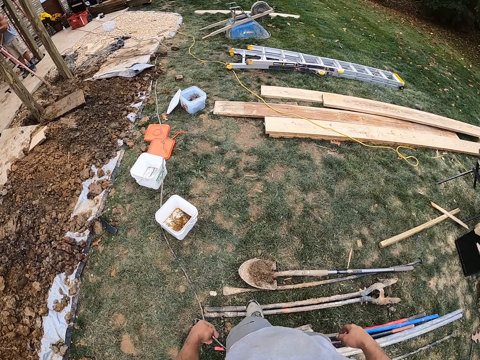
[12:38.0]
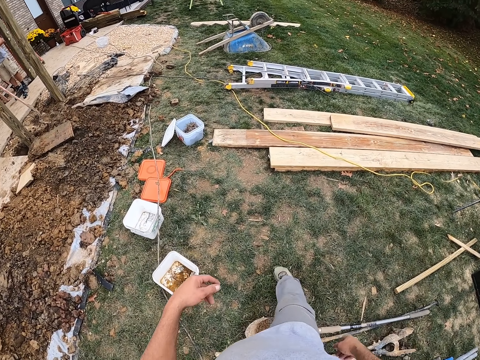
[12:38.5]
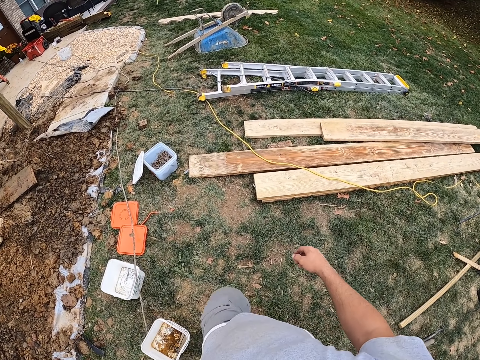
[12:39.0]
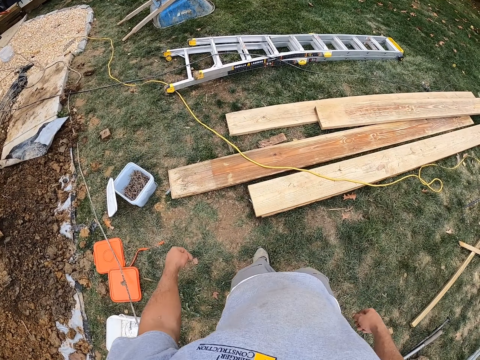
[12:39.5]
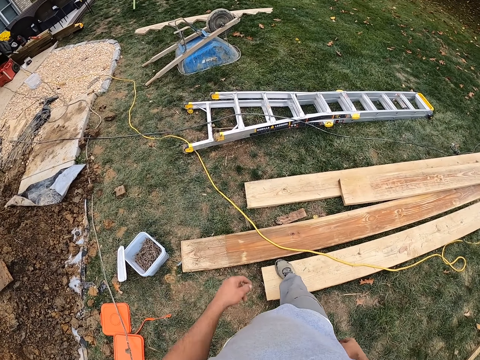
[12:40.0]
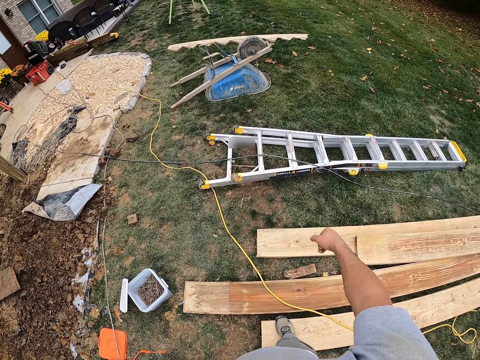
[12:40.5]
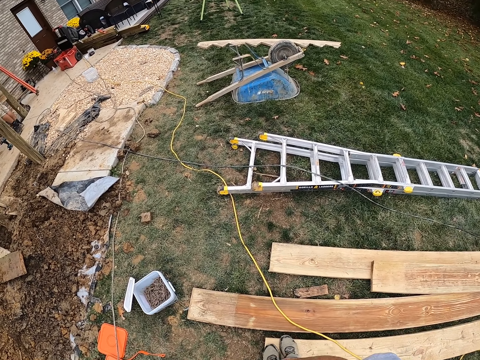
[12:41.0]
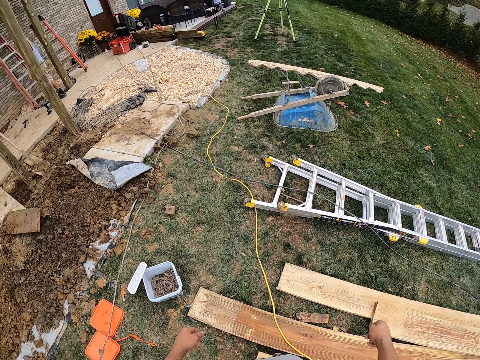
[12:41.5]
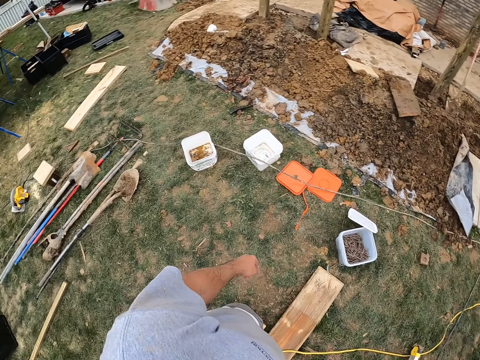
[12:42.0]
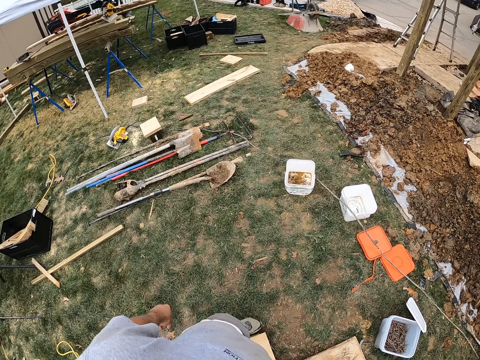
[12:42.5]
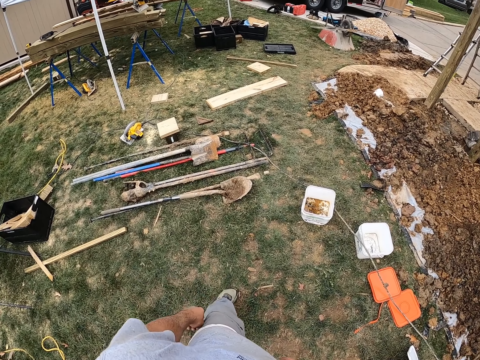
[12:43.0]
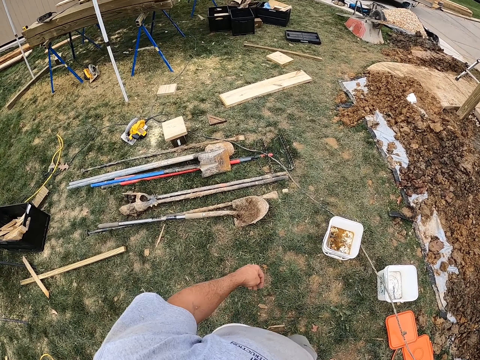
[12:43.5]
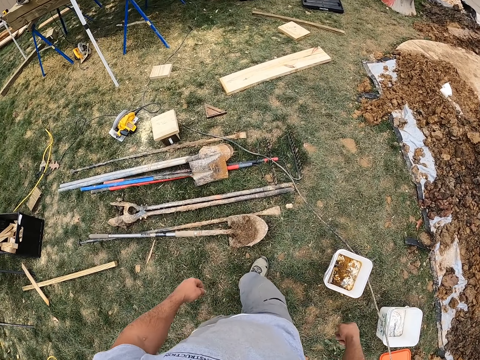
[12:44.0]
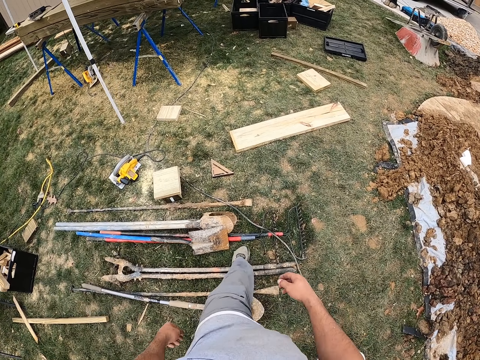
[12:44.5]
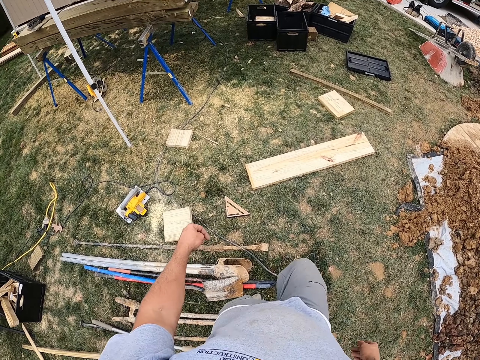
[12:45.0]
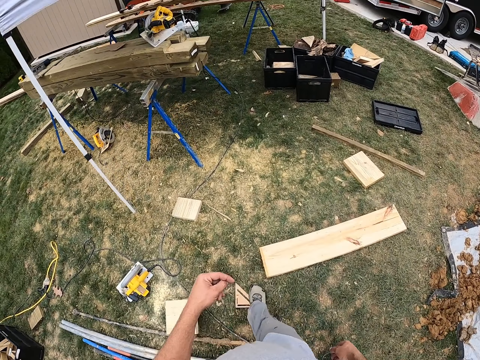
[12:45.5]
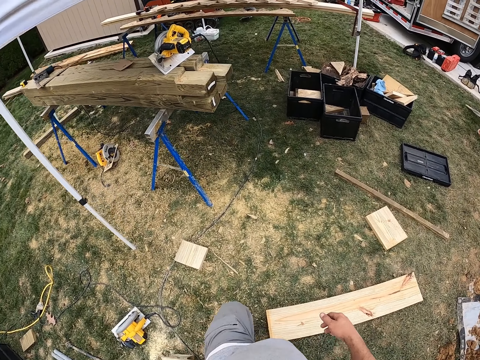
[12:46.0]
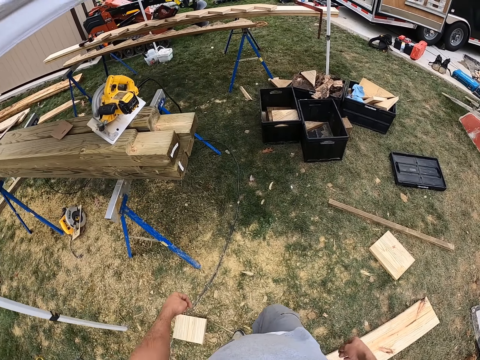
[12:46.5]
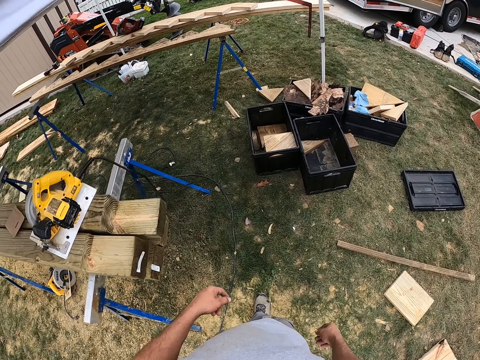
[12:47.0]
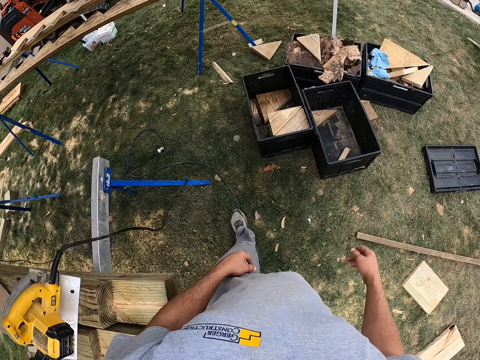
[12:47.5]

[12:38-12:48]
The camera wearer walks away and takes the machine. They look around. They walk.

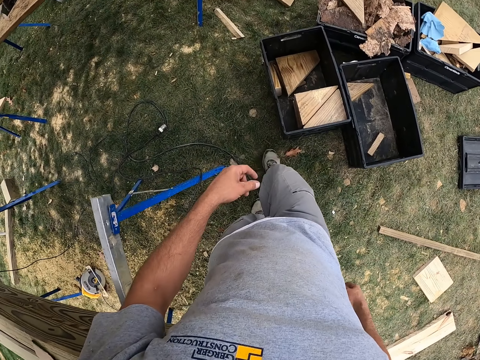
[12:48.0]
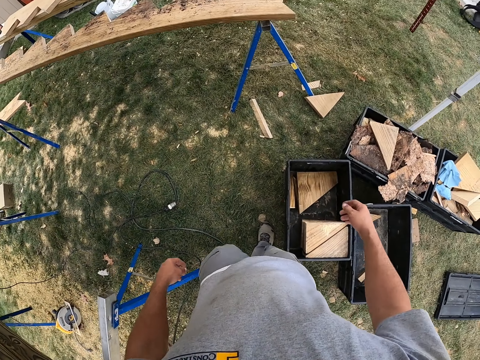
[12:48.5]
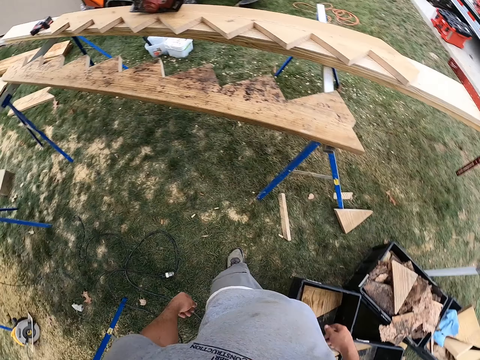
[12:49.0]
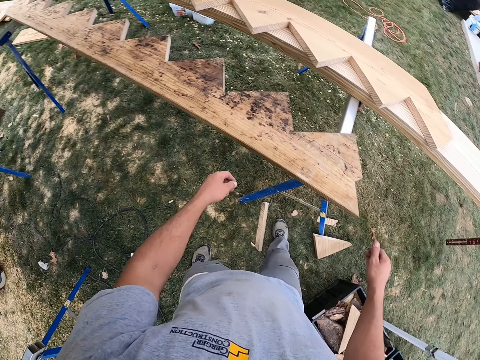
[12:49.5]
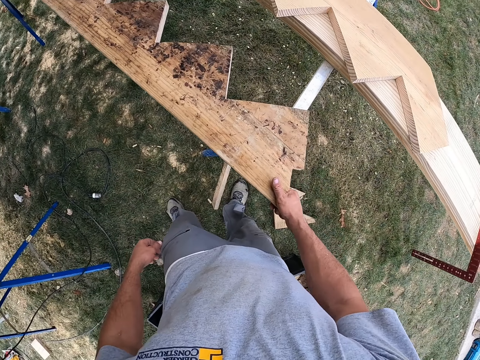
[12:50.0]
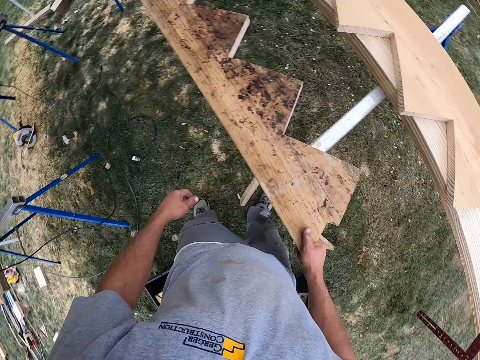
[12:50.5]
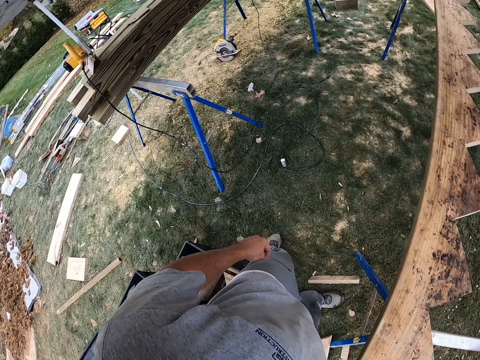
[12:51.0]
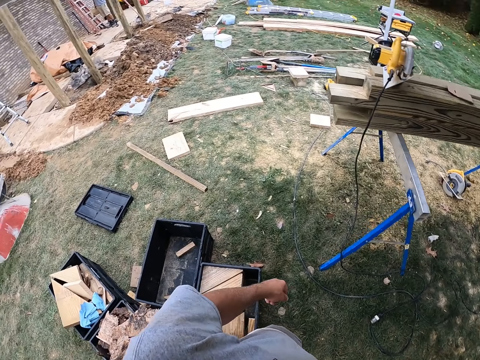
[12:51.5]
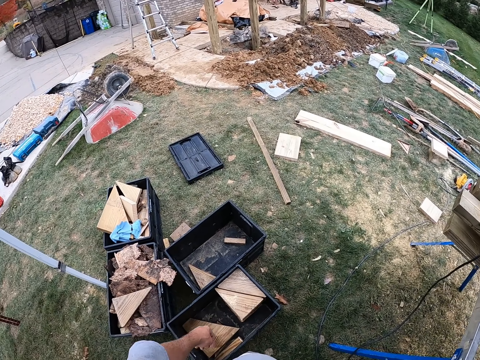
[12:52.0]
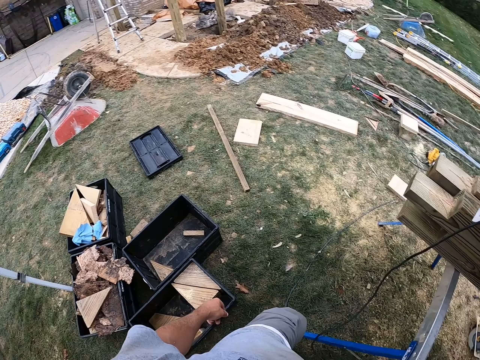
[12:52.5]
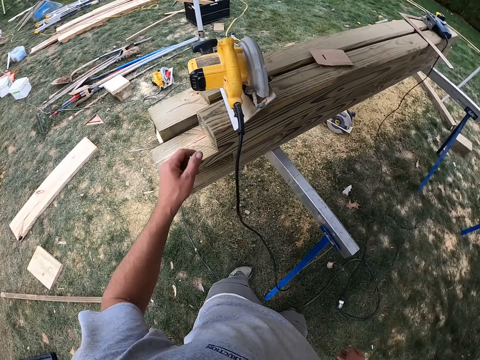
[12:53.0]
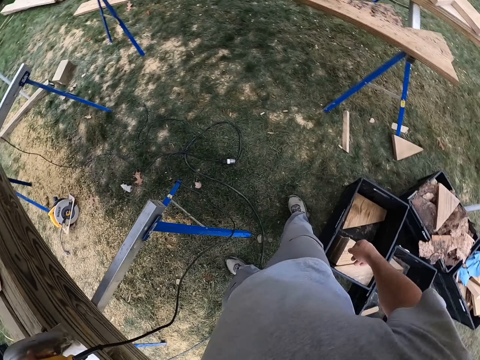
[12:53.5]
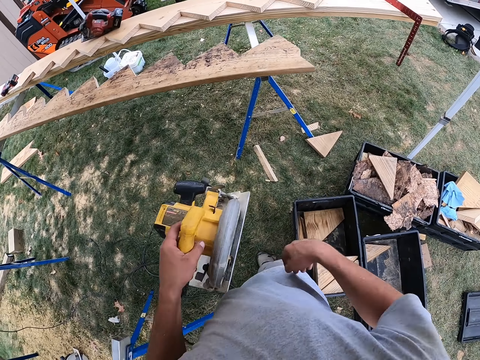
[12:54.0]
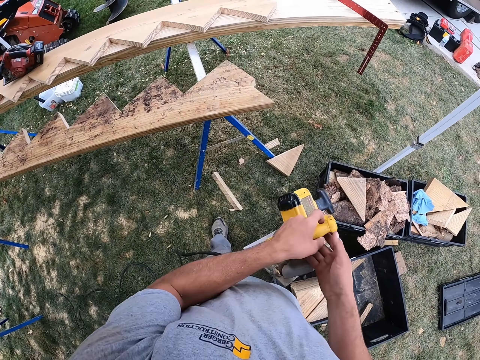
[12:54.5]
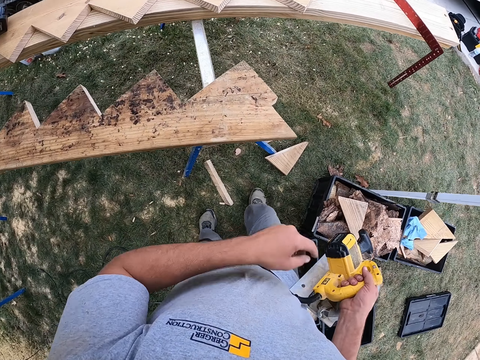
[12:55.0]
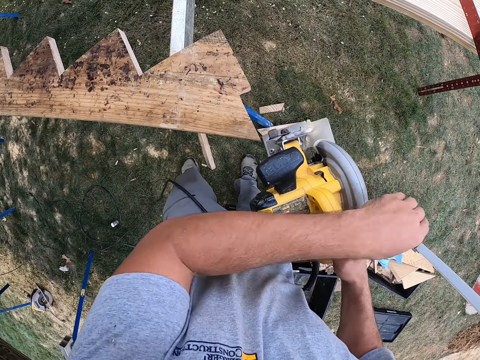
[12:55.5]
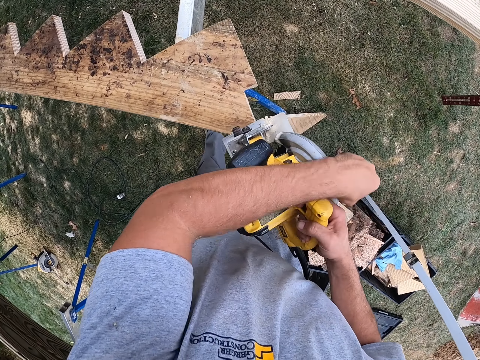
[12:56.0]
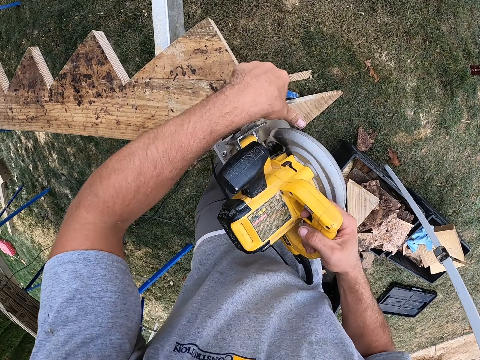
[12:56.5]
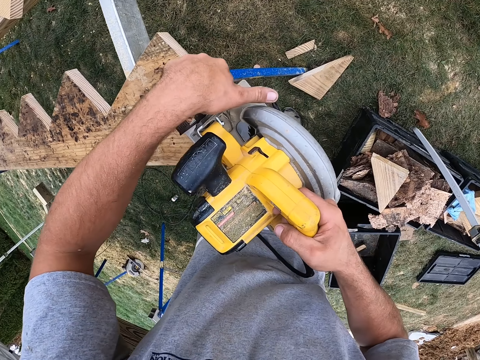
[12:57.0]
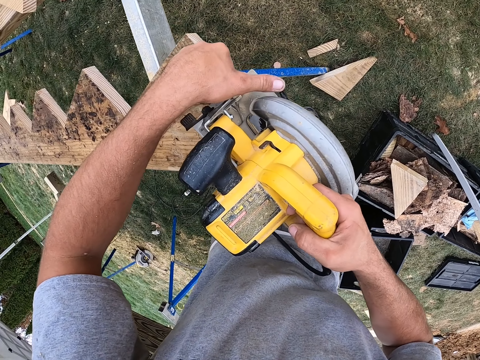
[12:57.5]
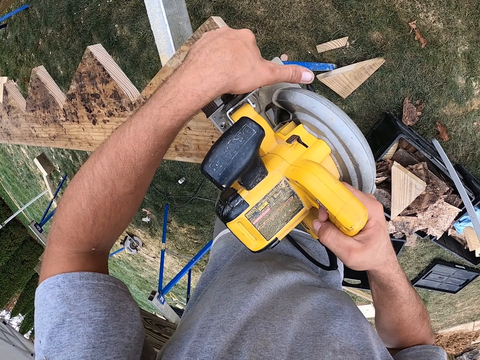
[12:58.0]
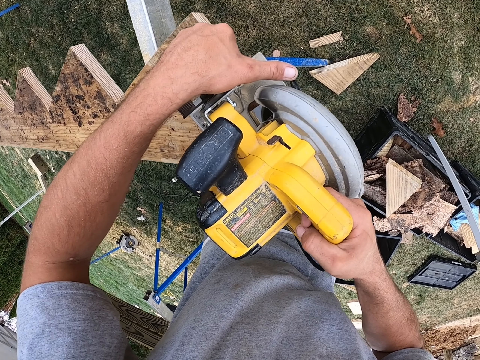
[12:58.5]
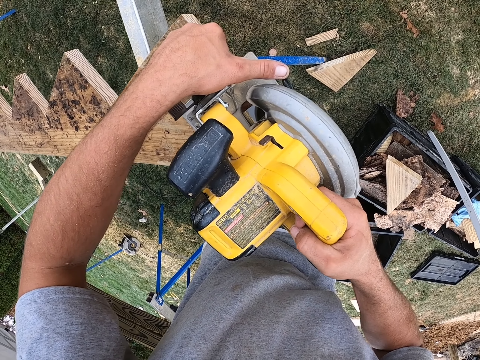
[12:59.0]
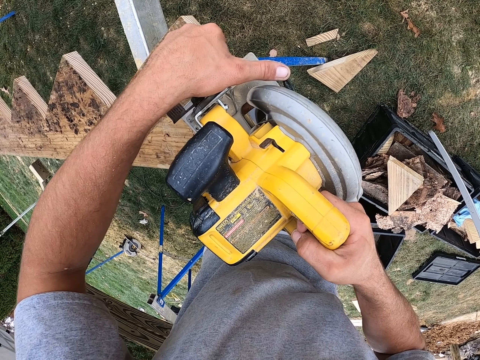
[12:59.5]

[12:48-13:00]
The camera wearer touches the wood with his right hand. He looks around. He stretches his left hand towards the power saw. He carries the power saw with his left hand. He moves the power saw to the right hand. He places the power saw on the wood.

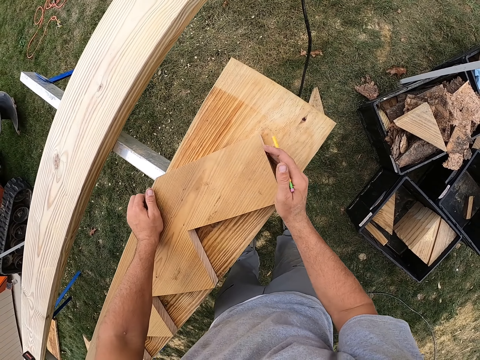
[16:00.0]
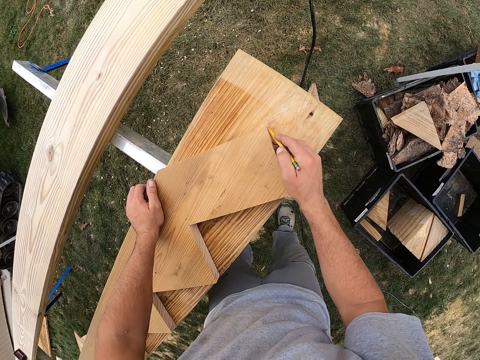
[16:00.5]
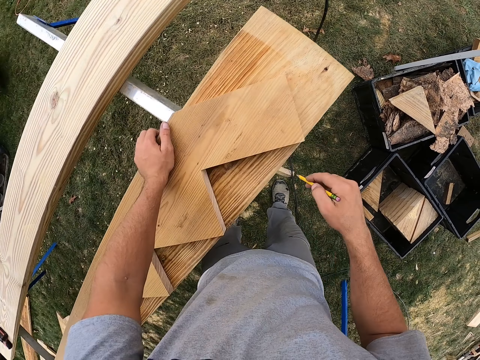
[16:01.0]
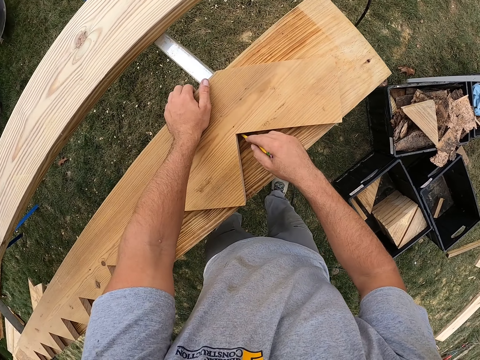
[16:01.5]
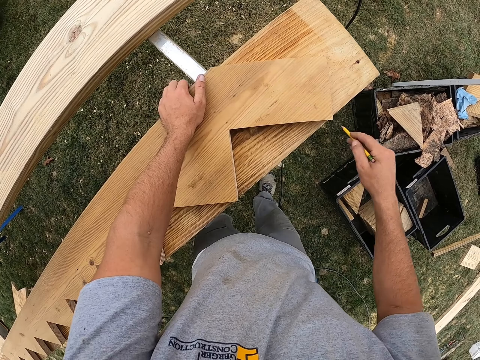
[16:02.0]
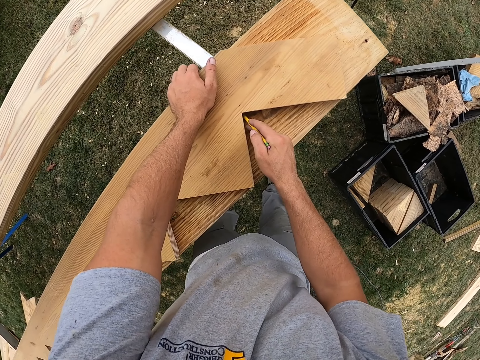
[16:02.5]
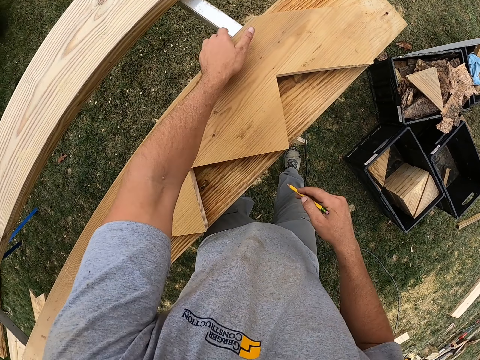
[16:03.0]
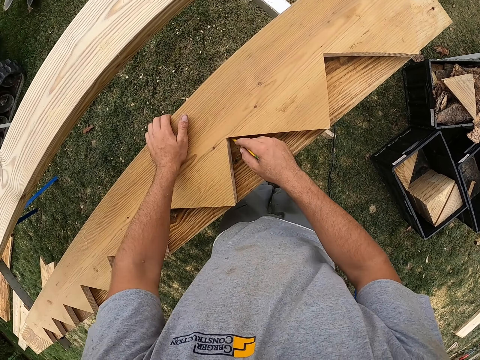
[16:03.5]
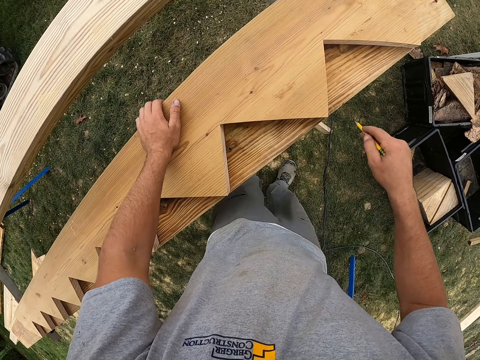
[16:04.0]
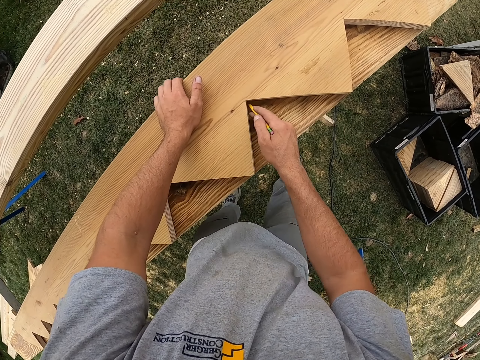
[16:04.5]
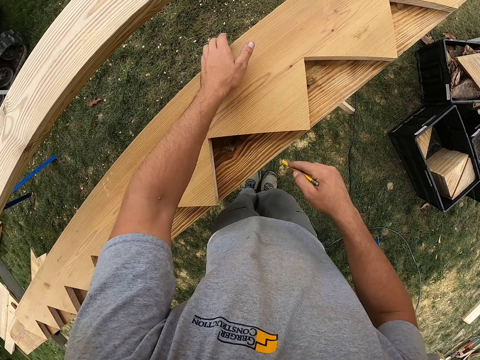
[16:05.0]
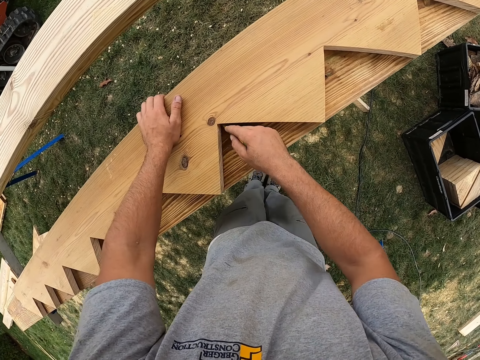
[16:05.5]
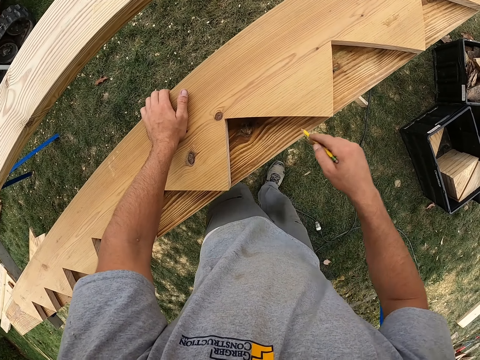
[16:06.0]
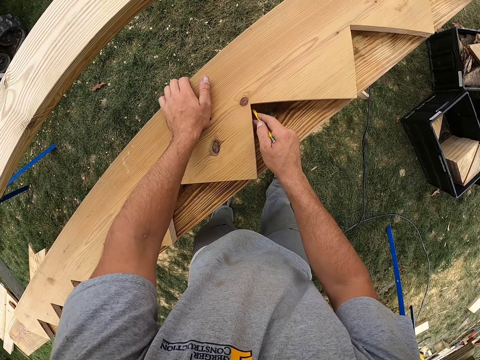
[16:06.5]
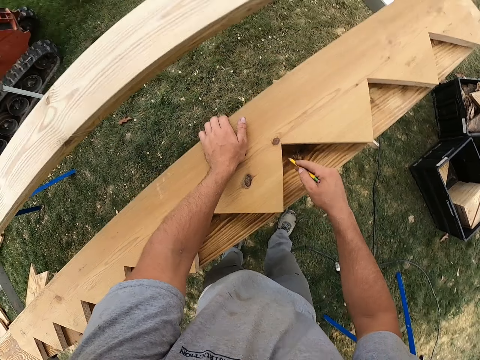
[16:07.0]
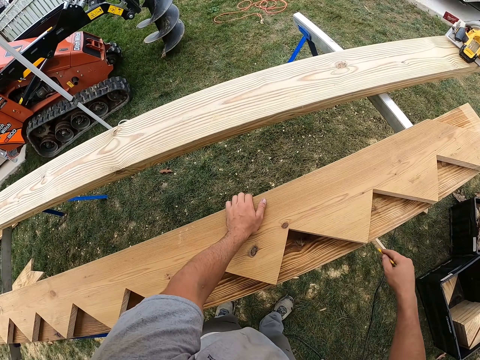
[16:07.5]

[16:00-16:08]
The camera wearer holds a piece of wood. They draw lines on the plank with a pencil.
